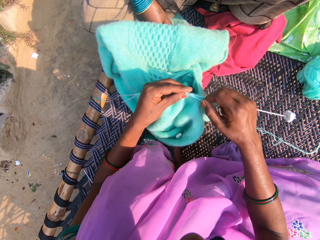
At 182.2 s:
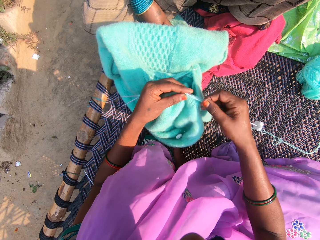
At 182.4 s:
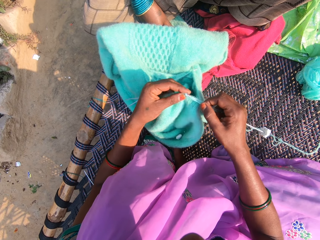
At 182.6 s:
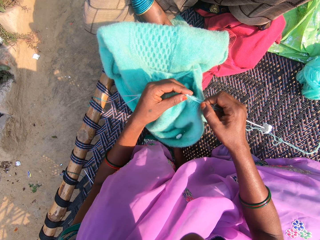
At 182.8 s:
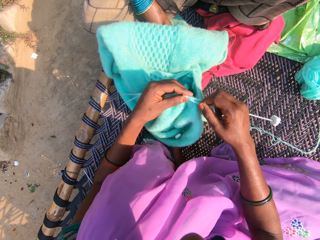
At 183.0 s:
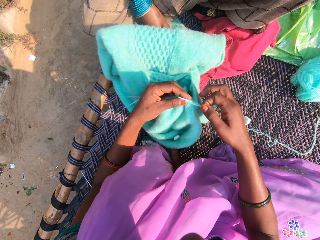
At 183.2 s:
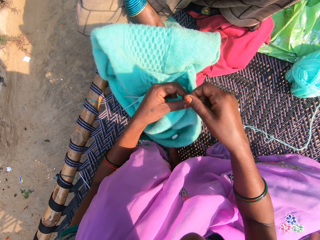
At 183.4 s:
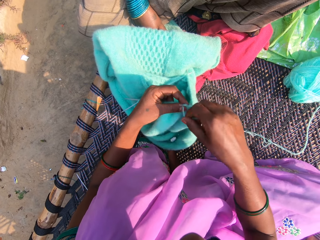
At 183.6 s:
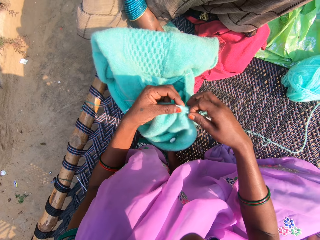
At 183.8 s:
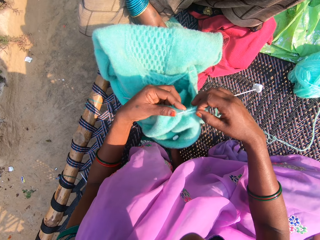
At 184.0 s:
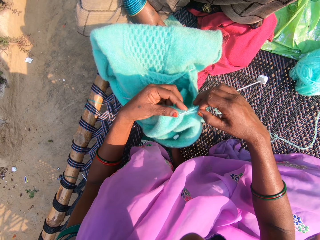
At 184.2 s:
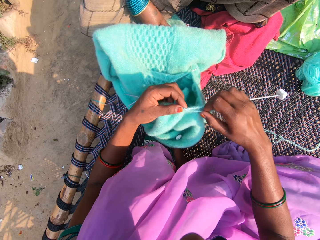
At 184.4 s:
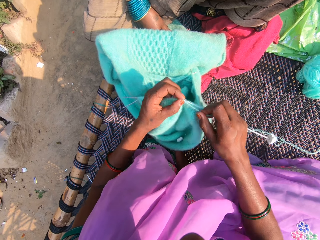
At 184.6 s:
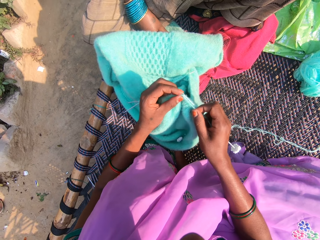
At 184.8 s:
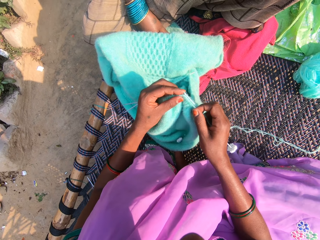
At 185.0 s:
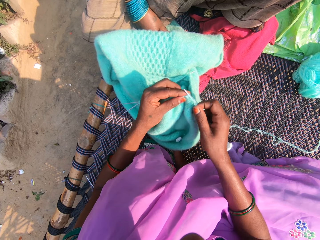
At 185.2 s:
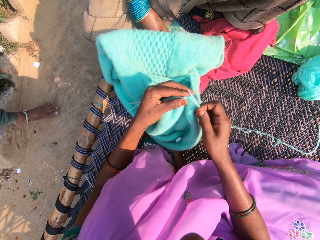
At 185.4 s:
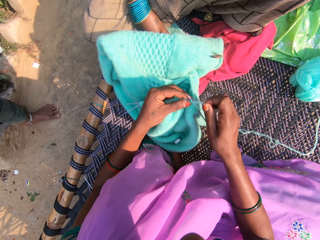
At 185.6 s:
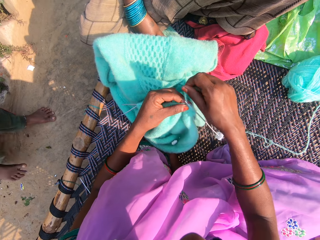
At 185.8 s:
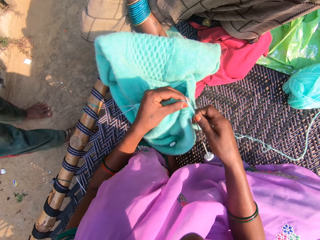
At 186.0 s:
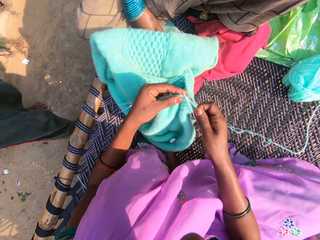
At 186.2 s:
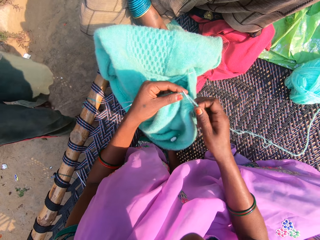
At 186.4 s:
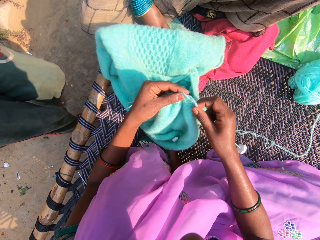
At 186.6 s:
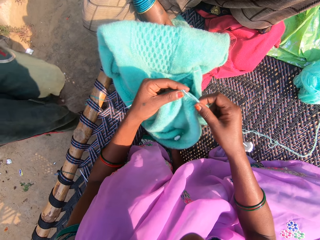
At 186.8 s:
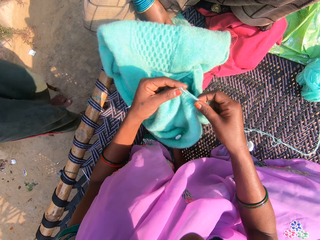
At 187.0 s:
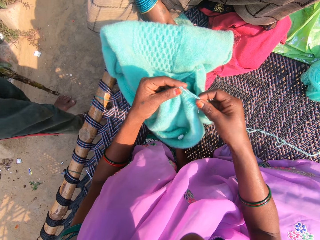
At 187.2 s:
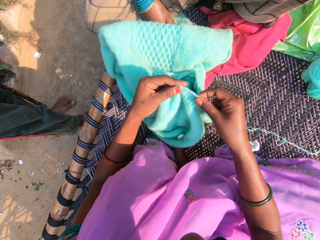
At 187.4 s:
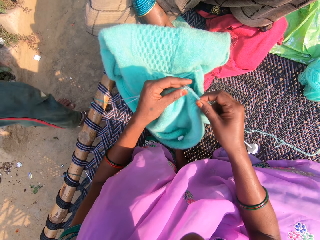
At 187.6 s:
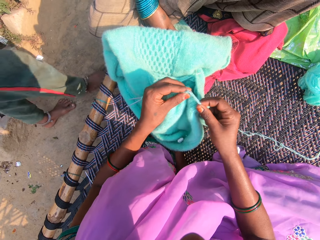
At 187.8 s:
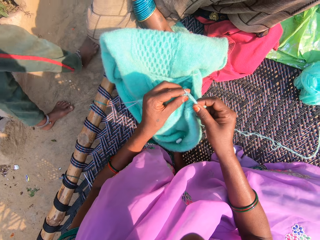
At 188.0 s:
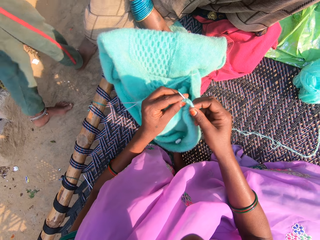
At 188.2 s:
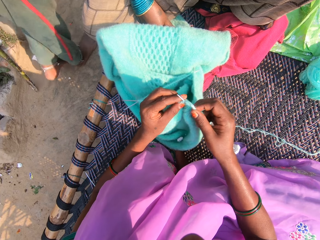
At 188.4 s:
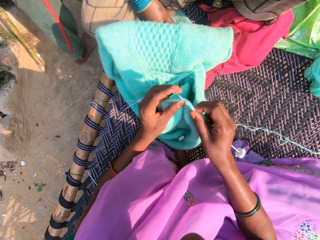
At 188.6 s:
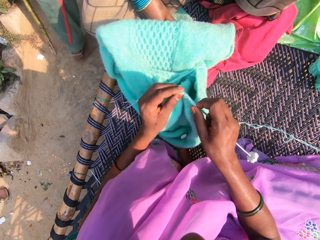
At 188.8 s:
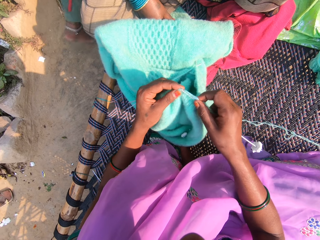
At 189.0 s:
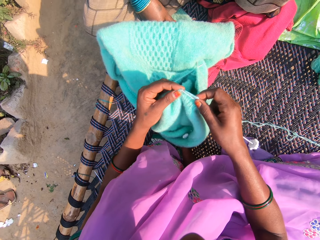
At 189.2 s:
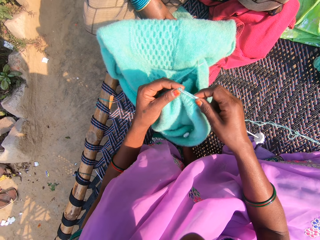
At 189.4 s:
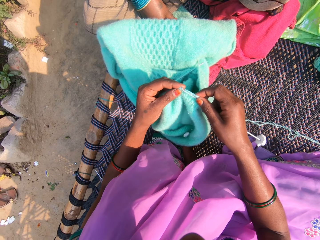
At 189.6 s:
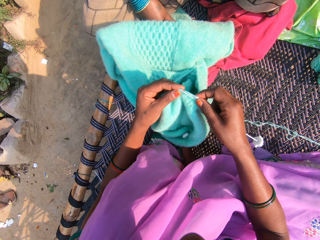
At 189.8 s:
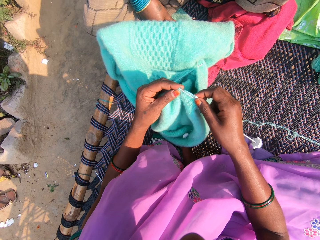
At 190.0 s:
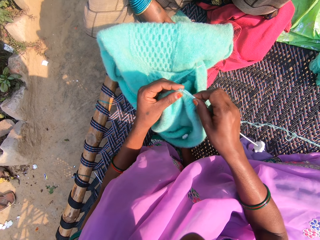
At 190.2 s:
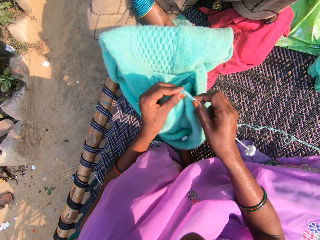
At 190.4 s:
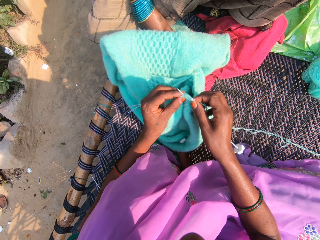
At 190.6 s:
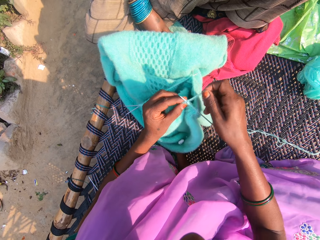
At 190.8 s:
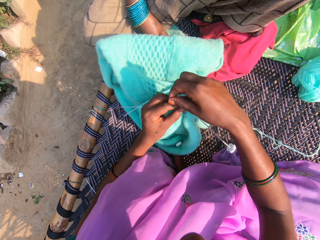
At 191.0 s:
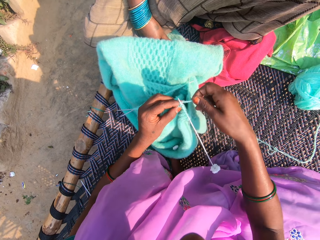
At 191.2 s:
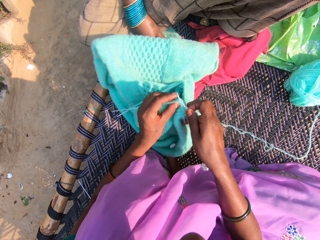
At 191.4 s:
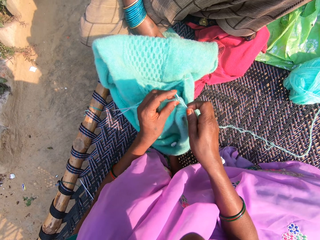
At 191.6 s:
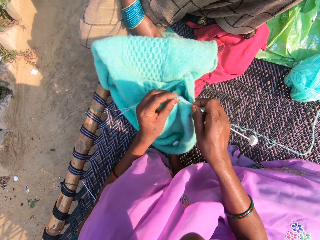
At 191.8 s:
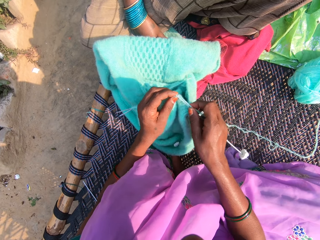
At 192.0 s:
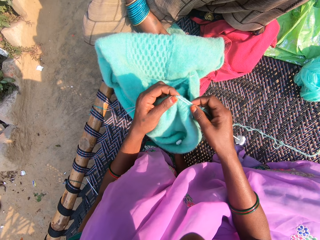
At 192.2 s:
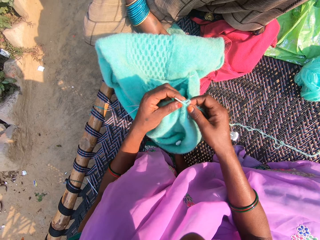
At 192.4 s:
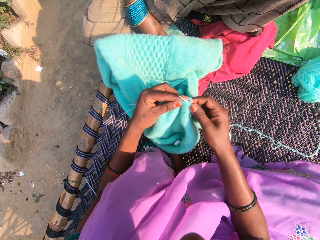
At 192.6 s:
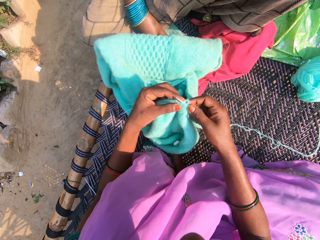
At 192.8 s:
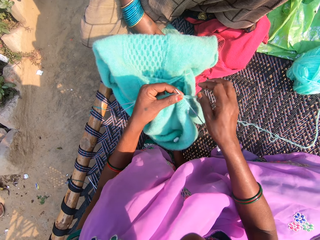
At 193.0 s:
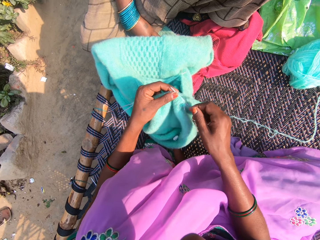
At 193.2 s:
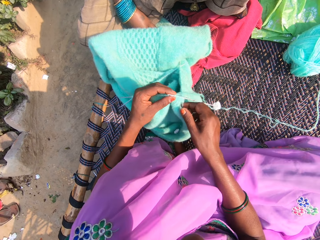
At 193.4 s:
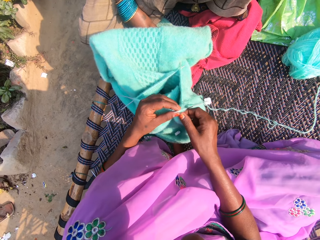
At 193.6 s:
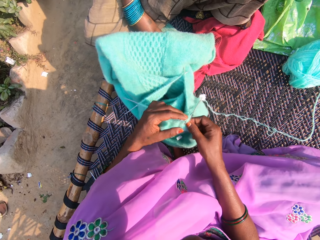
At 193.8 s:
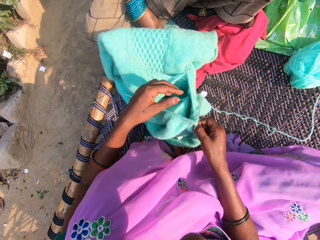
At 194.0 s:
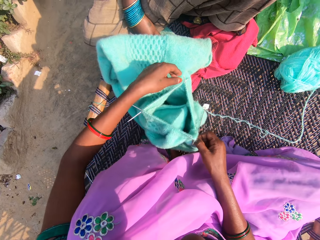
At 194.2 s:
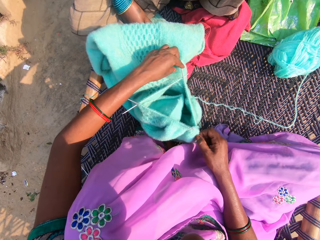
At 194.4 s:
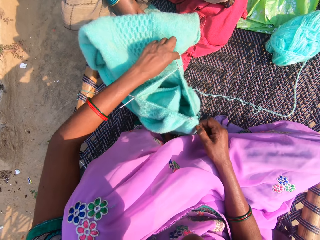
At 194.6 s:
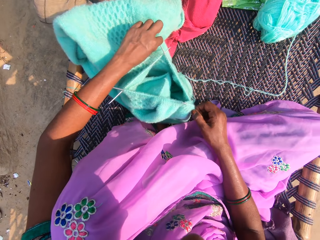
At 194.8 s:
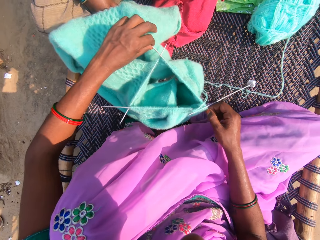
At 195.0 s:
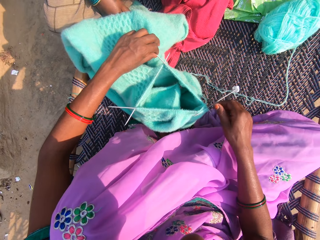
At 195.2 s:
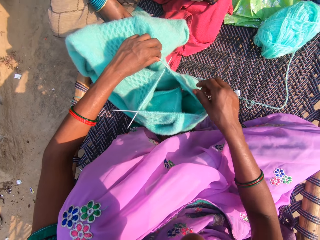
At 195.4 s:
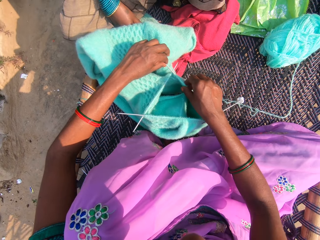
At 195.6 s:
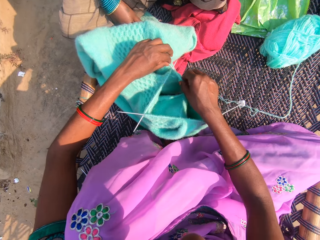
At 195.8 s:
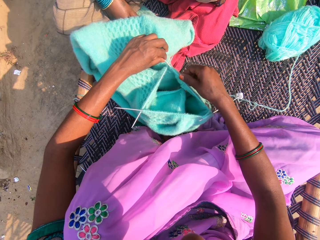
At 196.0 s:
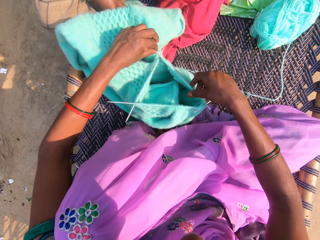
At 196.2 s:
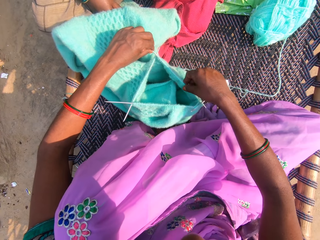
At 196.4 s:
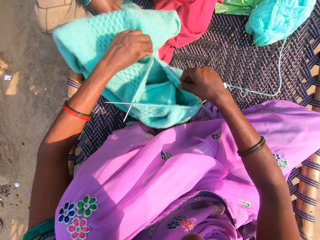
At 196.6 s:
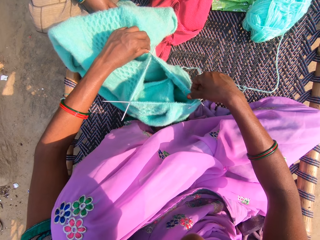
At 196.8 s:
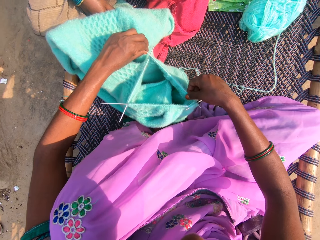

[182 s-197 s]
The camera wearer rolls the yarn on the needle. She knits the yarn with the needle. A man walks around. The camera wearer rolls the yarn on the needle. She knits the yarn with the needle. She rolls the yarn on the needle. She knits the yarn with the needle. She adjusts the yarn in the needle with her hands.

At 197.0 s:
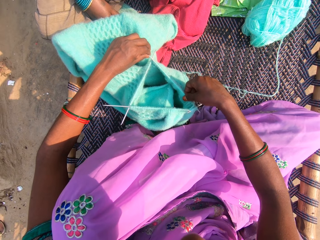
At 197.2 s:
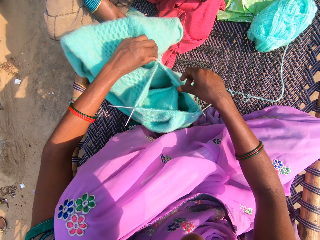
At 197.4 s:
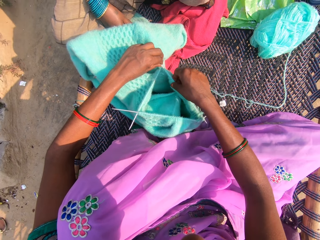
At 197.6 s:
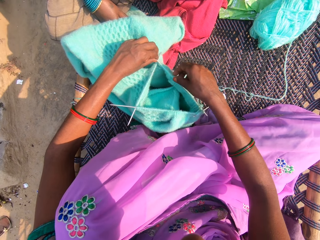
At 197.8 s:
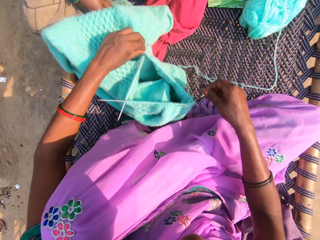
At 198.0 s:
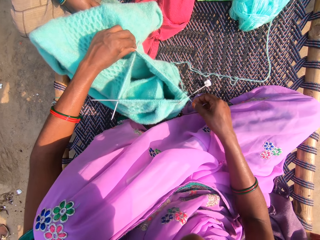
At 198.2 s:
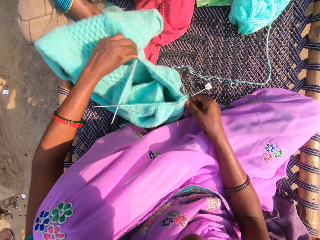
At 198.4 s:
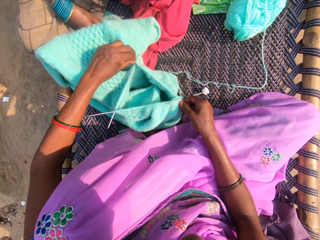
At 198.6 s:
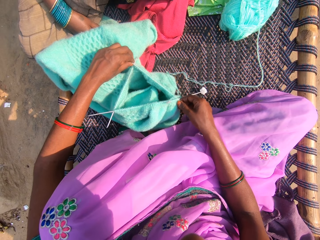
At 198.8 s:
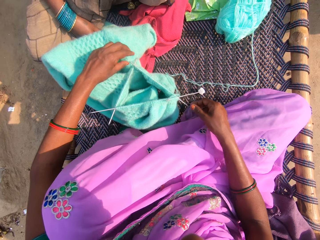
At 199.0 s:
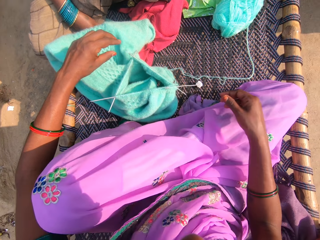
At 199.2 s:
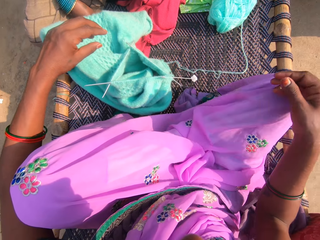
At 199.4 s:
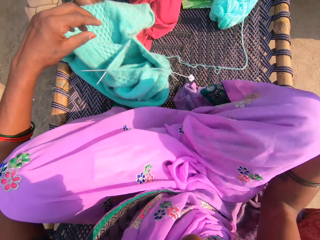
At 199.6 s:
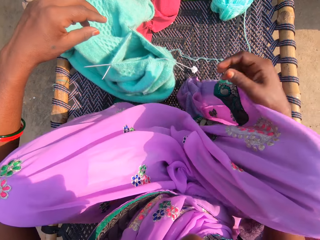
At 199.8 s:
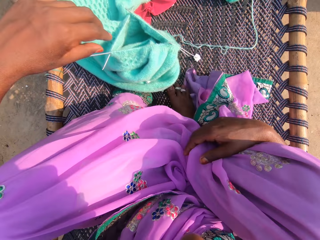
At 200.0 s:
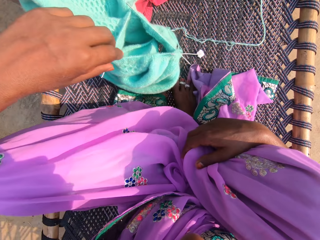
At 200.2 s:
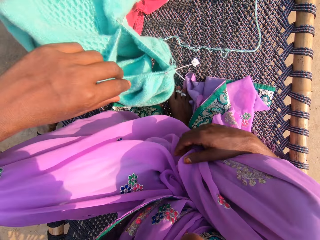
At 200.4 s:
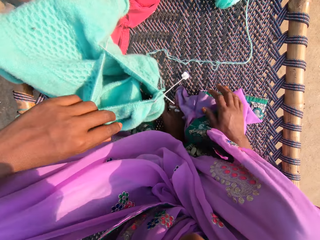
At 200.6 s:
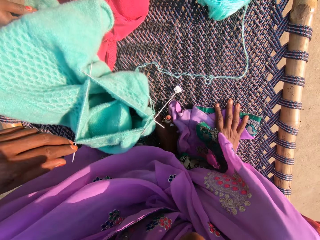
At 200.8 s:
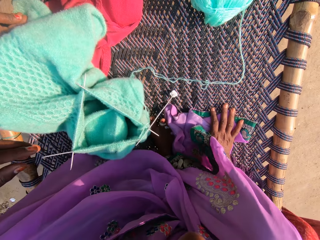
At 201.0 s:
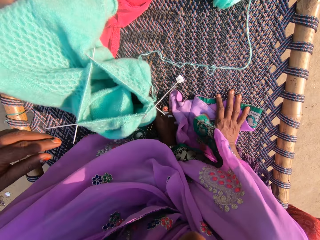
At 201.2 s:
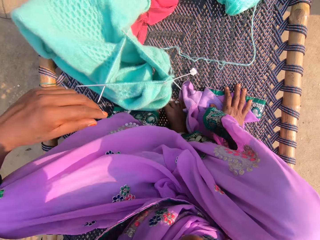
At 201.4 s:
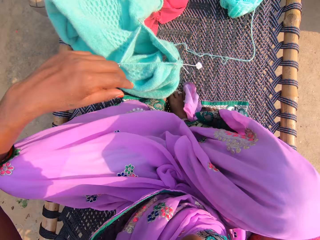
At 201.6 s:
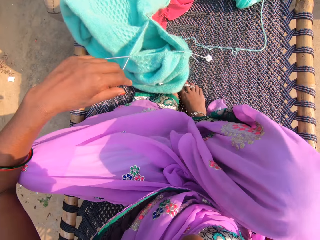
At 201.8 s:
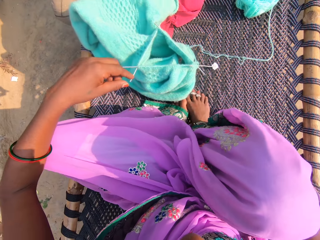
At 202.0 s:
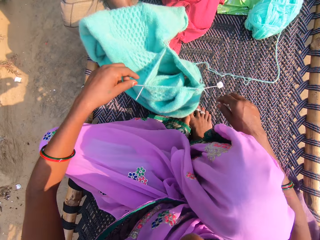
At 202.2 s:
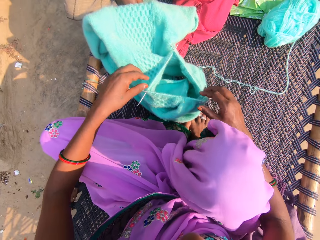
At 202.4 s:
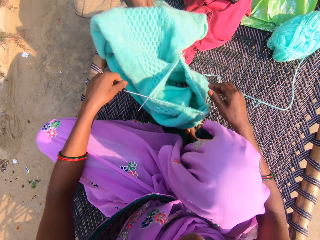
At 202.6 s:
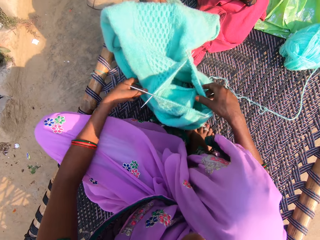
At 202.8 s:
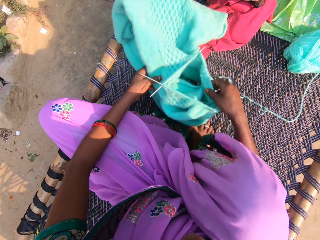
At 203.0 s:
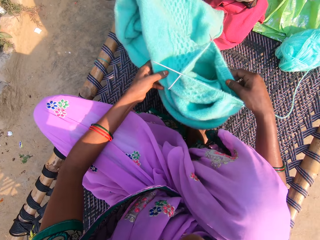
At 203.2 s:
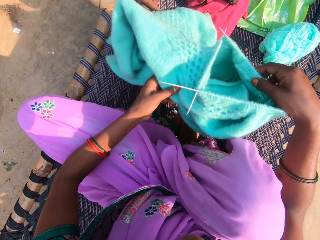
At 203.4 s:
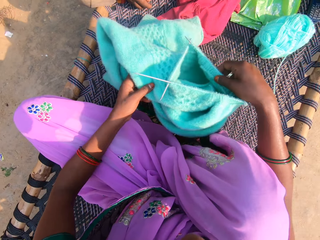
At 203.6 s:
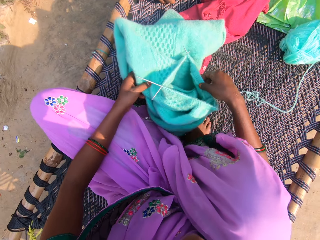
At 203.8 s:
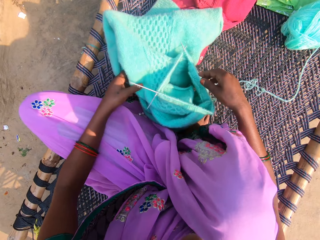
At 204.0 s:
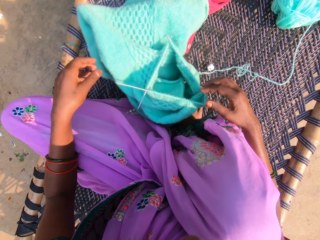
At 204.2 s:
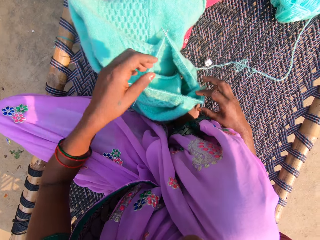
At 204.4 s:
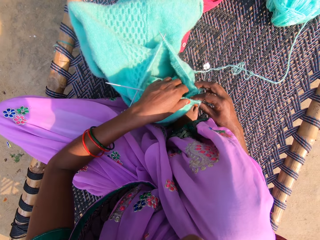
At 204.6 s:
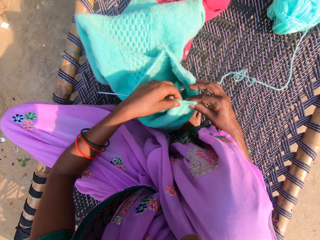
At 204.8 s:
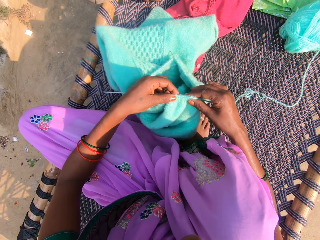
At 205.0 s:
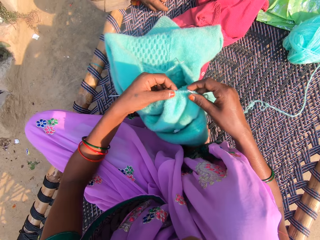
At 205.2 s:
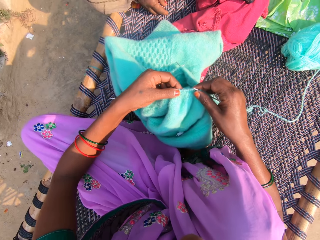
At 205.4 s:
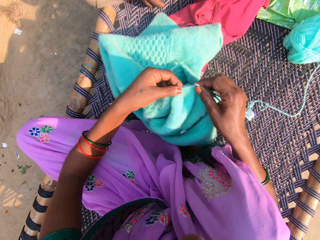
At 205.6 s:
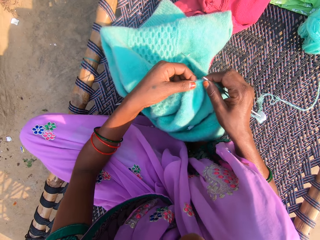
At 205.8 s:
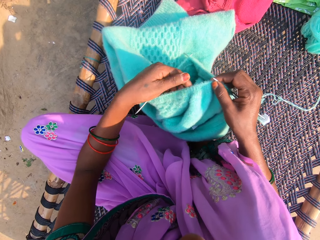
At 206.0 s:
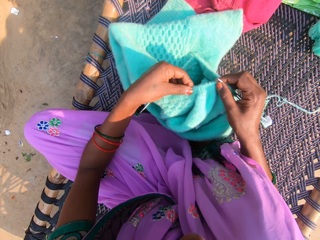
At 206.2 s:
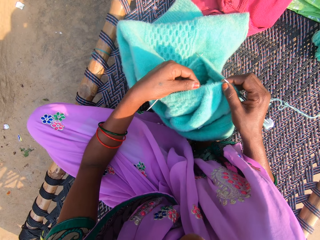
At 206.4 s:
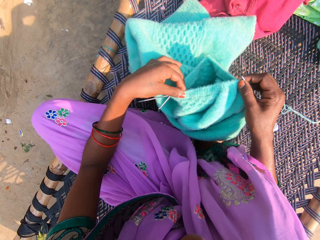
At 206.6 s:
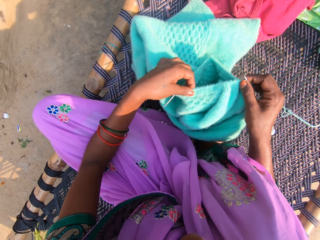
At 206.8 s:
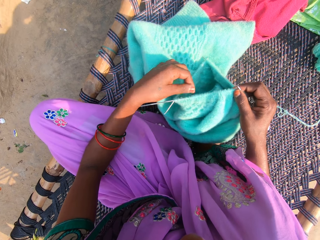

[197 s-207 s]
The camera wearer adjusts her legs. She picks up the knitted cardigan or fabric from the chair. She puts the fabric down. She adjusts the yarn in the needle with her hands.
